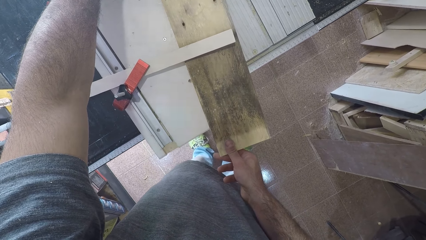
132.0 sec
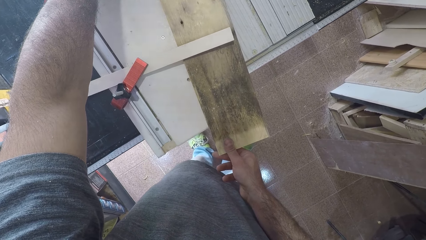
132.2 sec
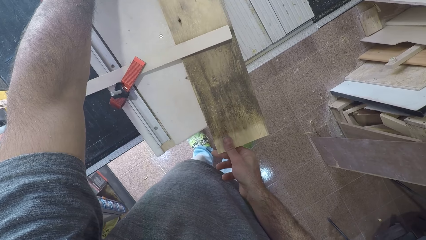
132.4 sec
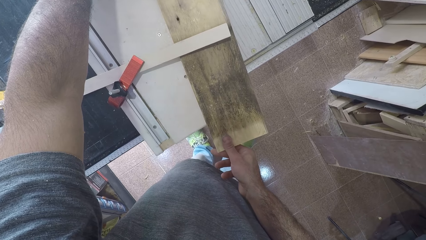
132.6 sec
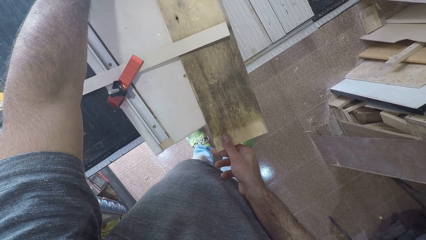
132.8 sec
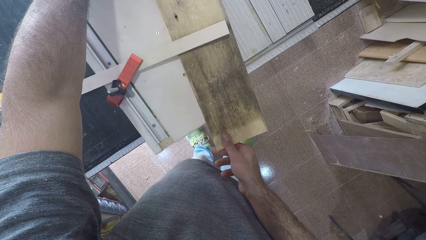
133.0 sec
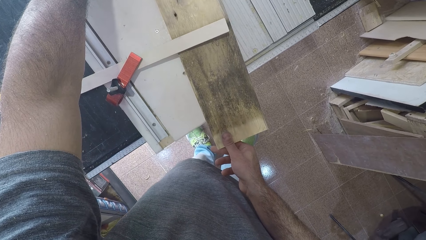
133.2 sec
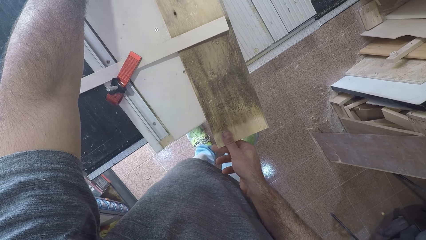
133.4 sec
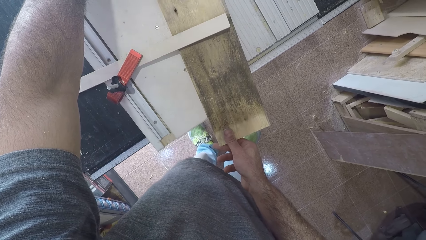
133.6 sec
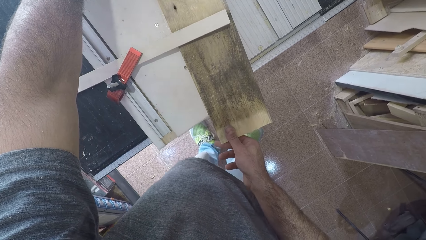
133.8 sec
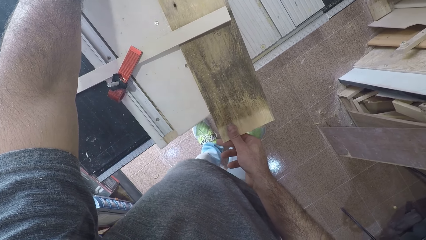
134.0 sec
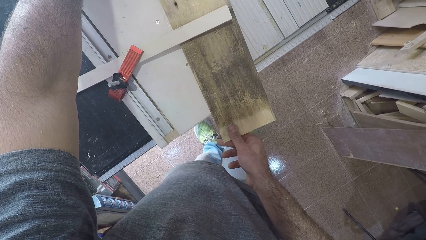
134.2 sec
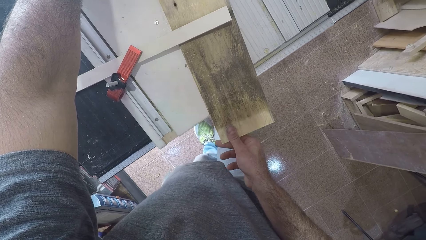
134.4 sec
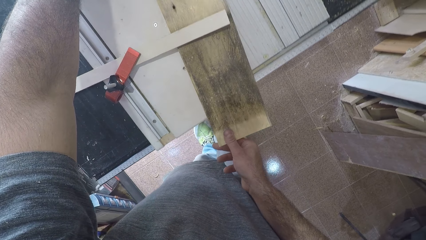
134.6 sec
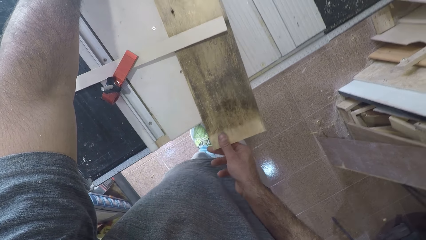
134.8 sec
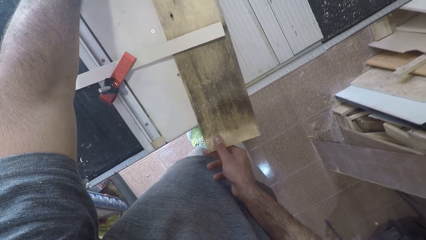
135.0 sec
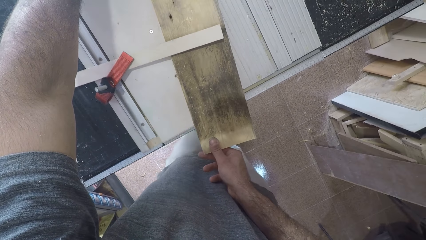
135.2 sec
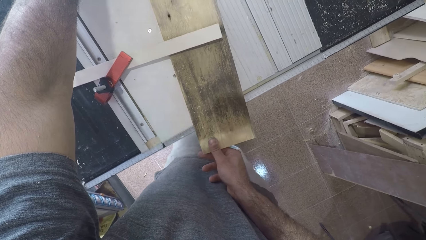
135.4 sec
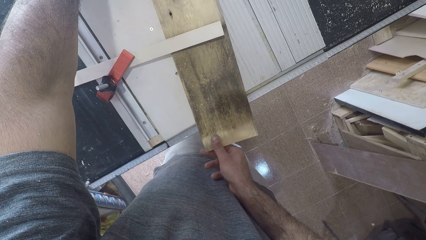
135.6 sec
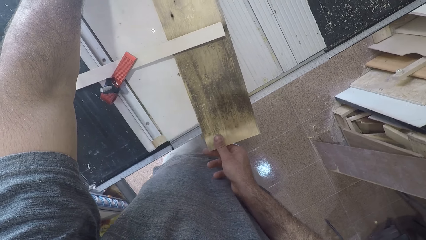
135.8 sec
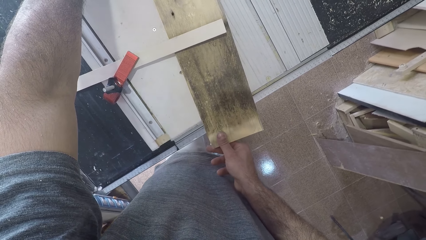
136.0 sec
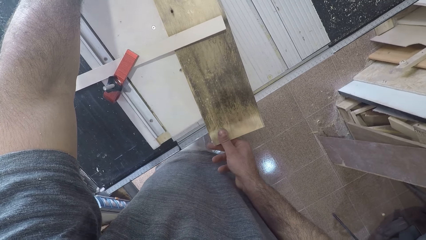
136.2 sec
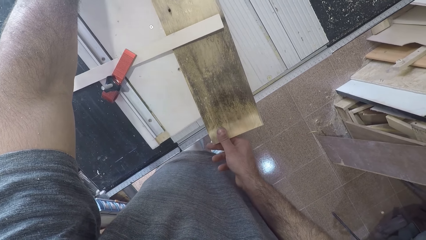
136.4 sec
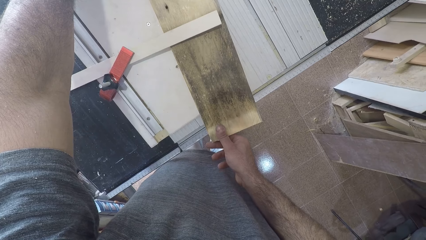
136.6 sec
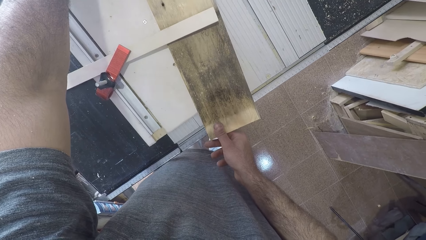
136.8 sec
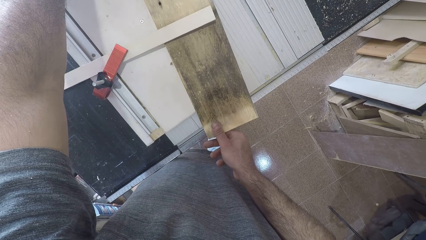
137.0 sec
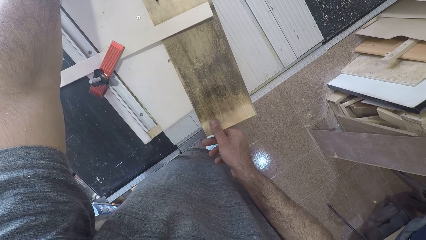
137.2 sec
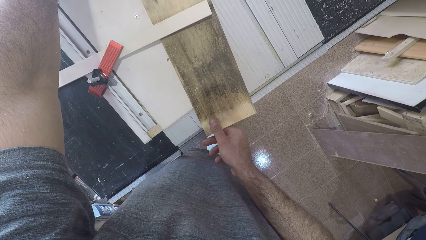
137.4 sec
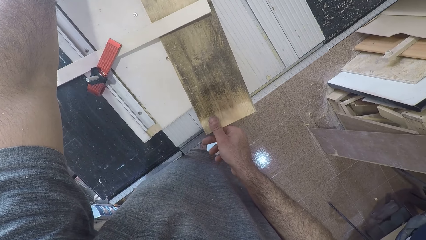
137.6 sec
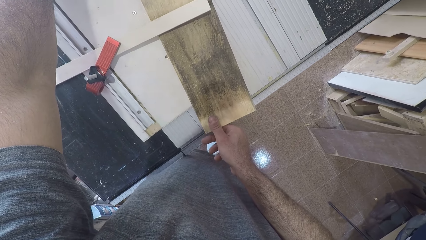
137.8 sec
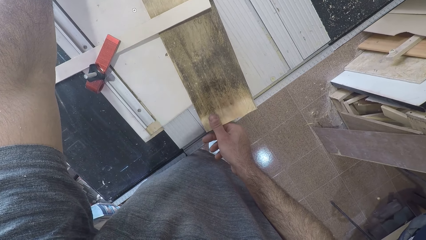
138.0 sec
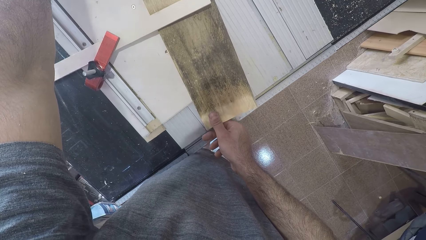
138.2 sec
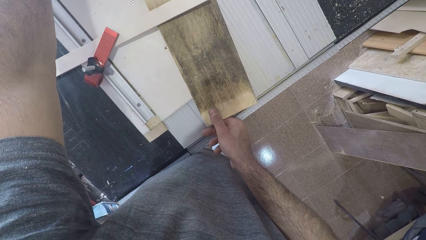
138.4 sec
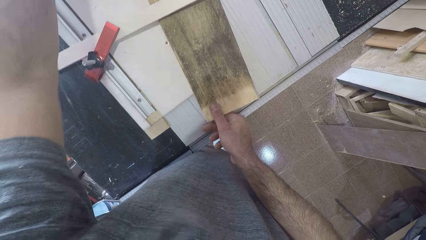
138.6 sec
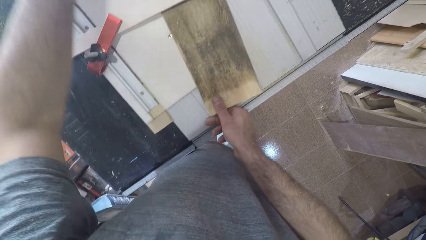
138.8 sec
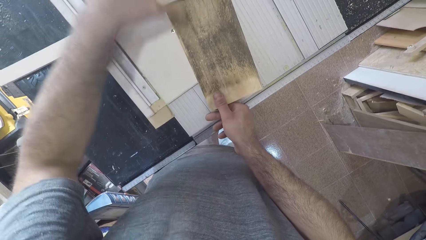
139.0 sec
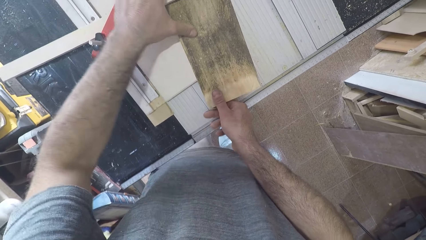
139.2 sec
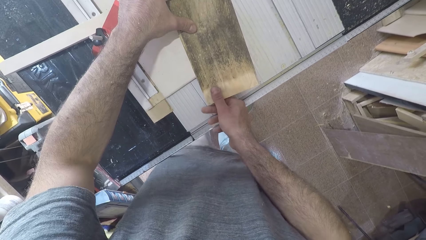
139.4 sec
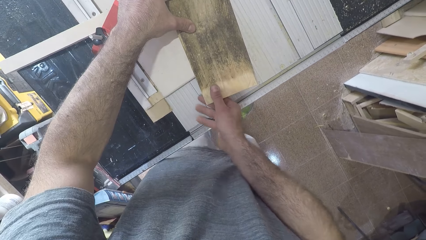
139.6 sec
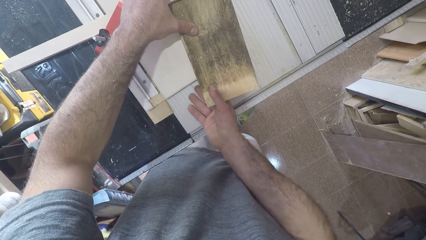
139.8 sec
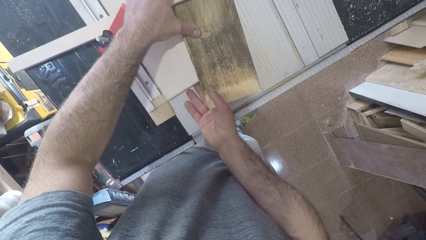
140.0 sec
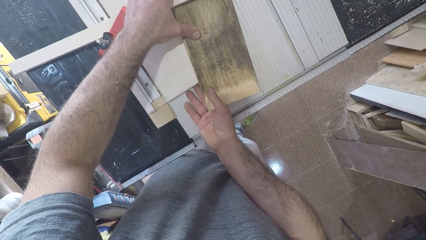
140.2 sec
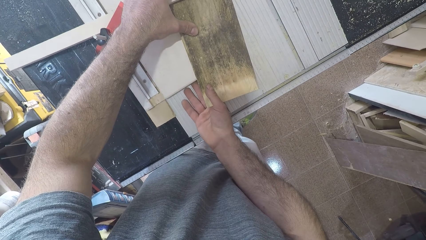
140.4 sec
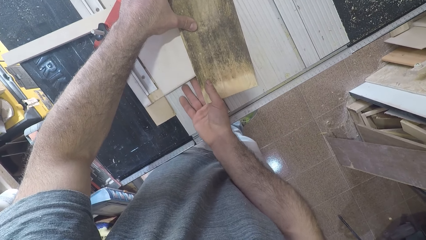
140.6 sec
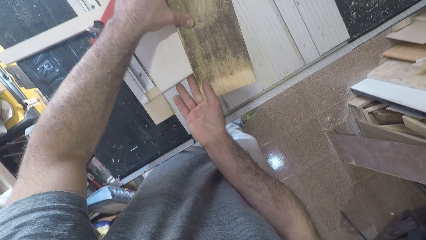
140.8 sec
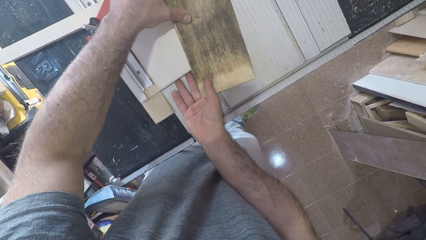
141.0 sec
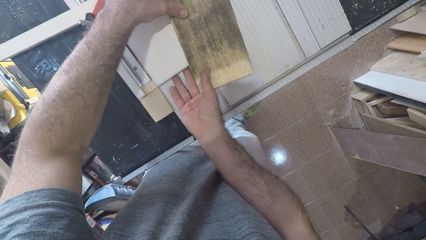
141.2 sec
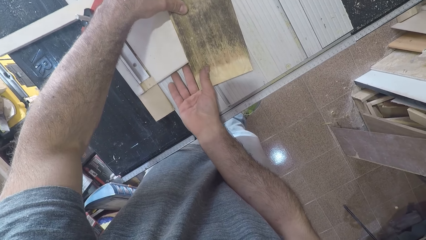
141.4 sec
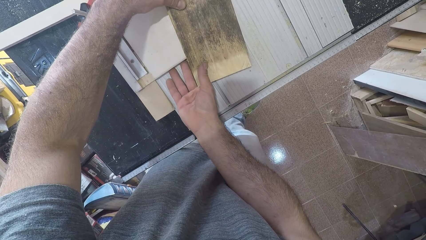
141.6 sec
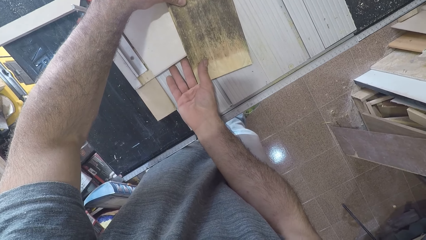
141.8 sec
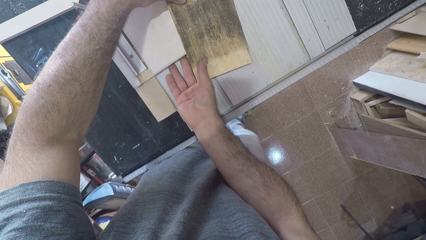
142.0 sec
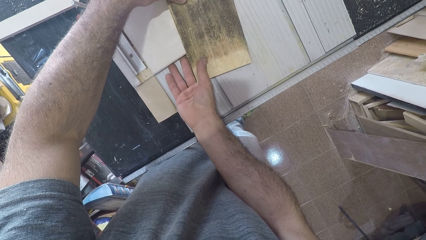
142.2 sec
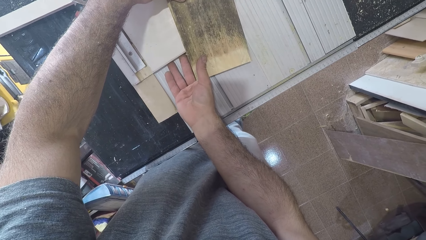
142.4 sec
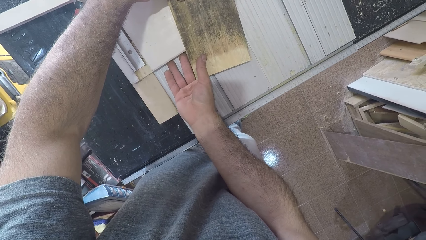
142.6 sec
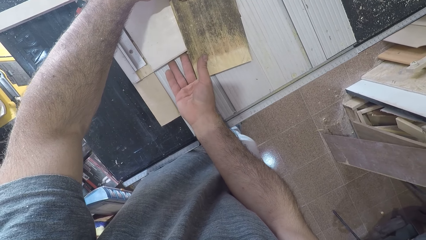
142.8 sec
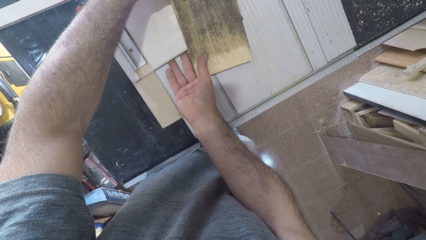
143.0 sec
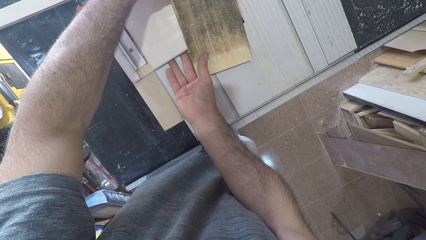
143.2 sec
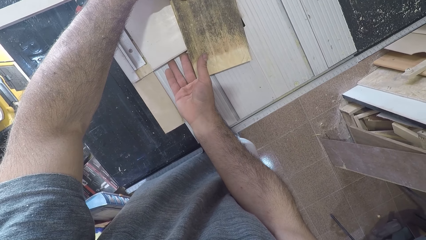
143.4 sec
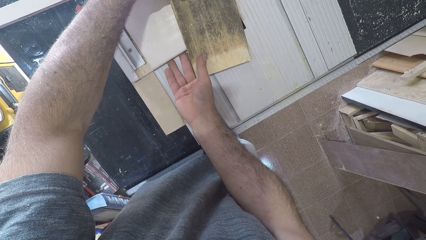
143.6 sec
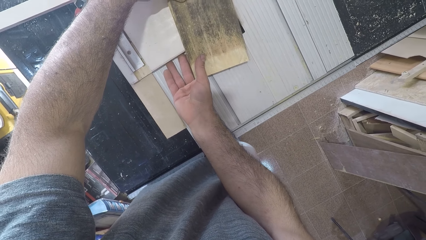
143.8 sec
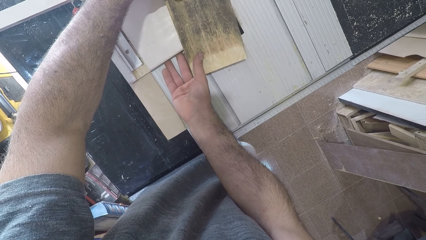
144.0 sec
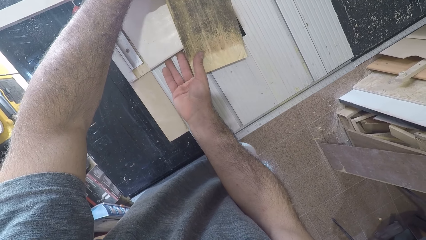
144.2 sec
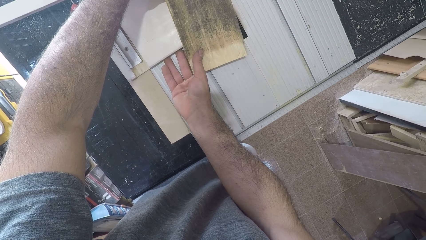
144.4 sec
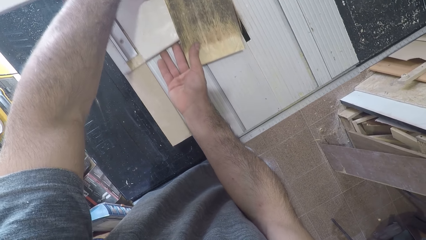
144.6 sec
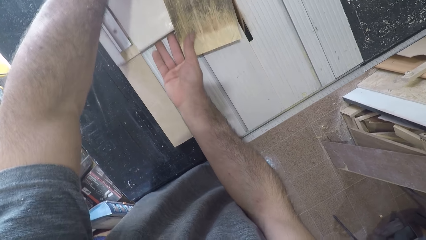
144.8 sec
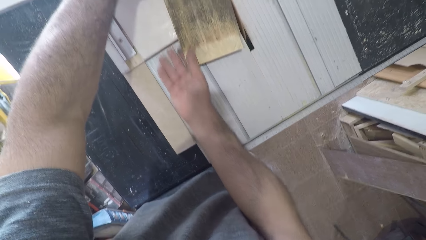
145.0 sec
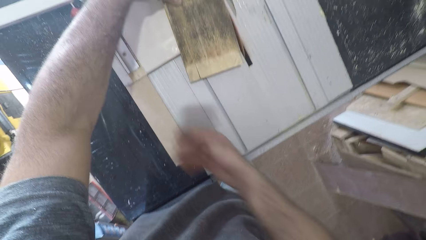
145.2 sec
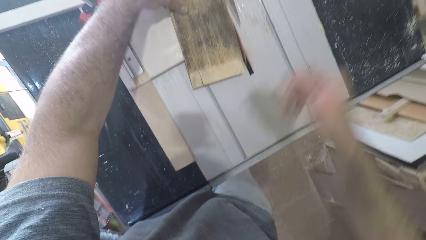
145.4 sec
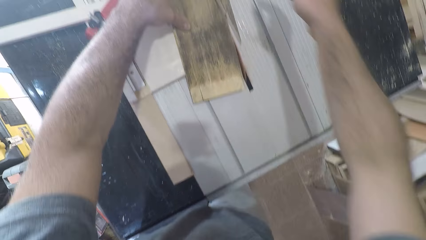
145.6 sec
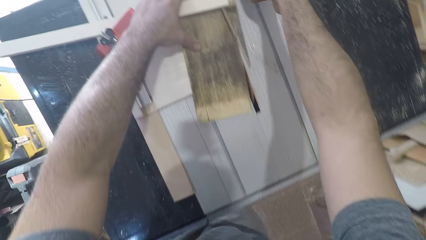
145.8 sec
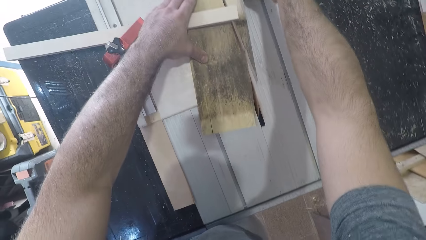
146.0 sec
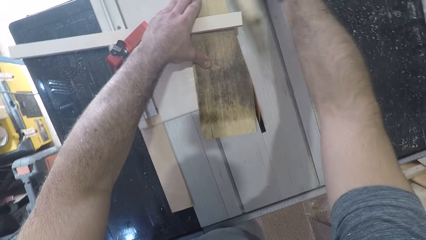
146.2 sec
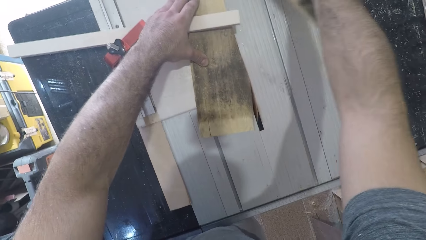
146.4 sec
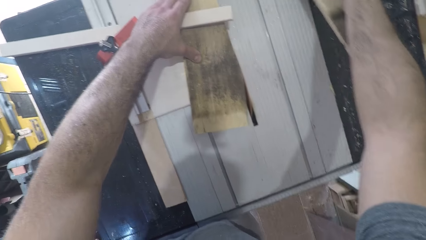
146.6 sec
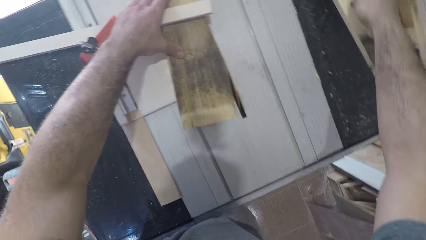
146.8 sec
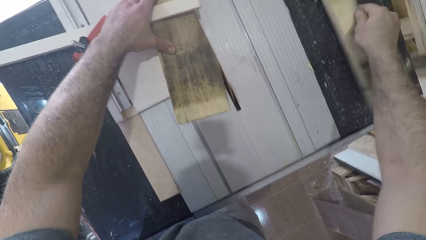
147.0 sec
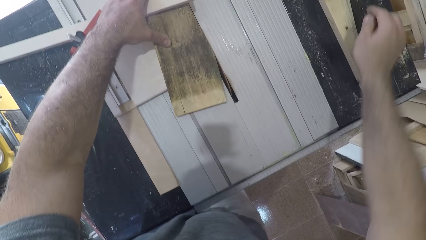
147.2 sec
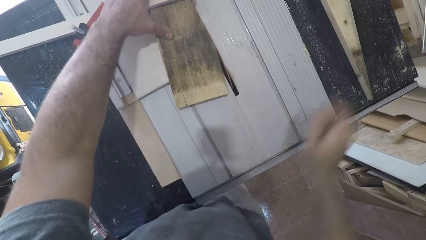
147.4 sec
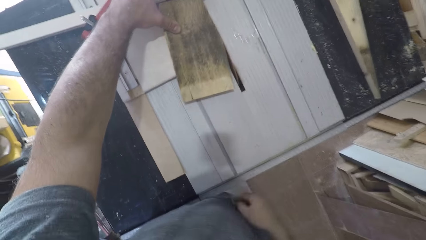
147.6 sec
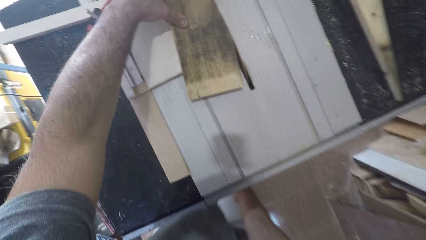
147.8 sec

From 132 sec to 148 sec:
The camera wearer moves towards the table saw. He moves the wood towards the blade. He moves his left hand to another position on the plank. He picks up a piece of wood. He places the piece of wood on the side of the table extension.
